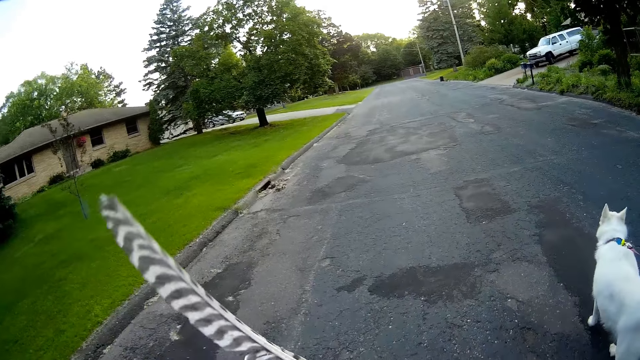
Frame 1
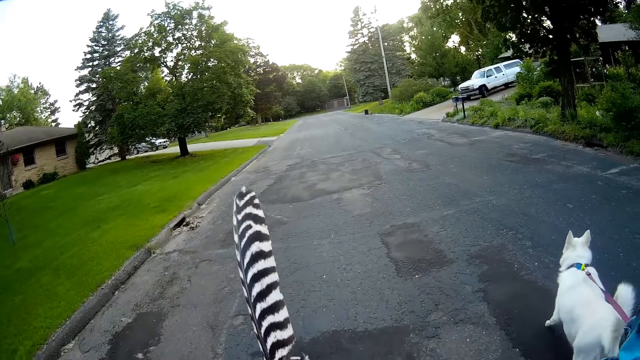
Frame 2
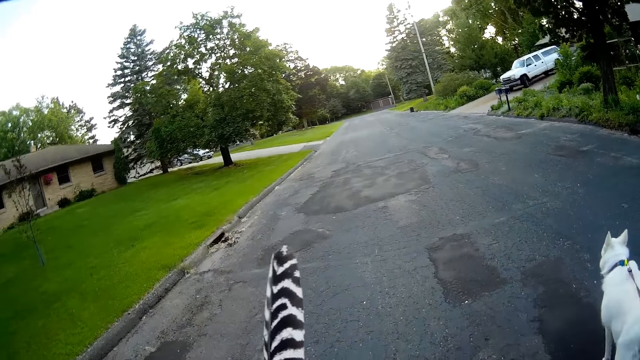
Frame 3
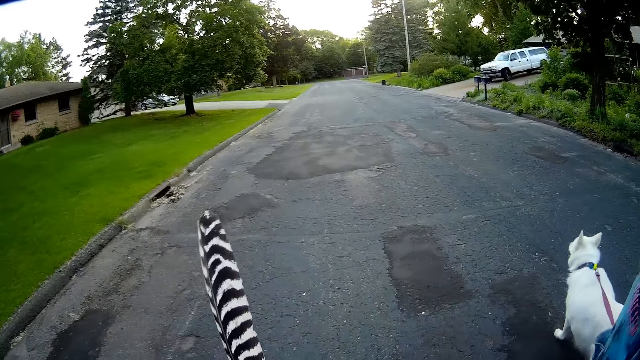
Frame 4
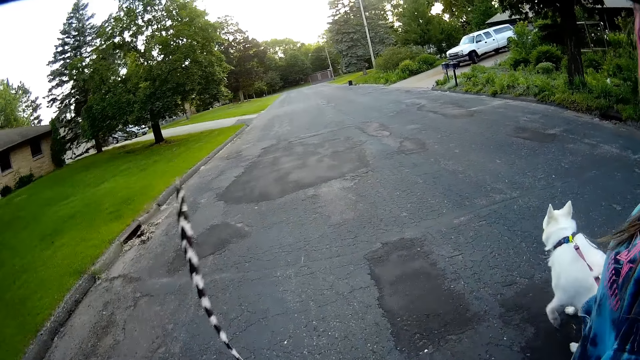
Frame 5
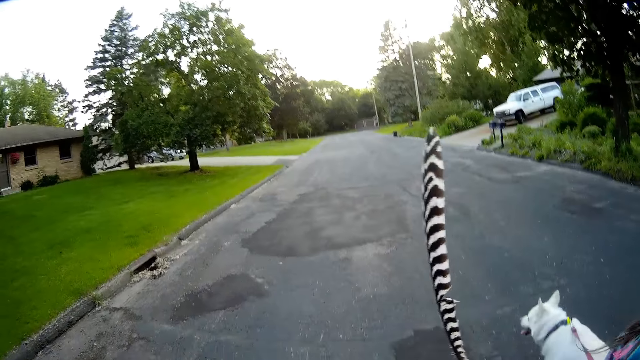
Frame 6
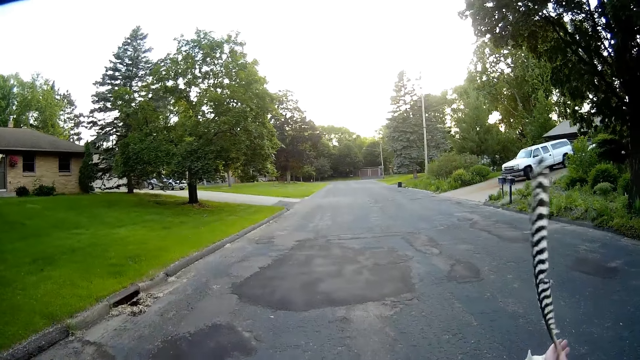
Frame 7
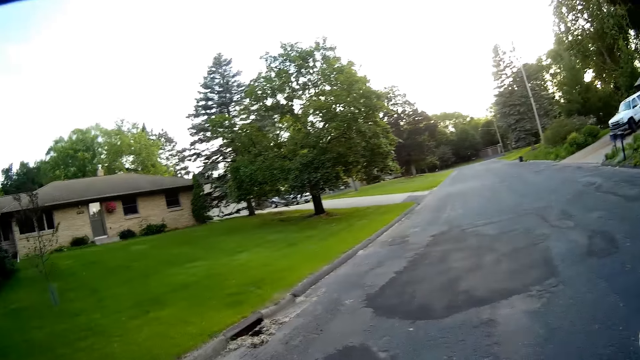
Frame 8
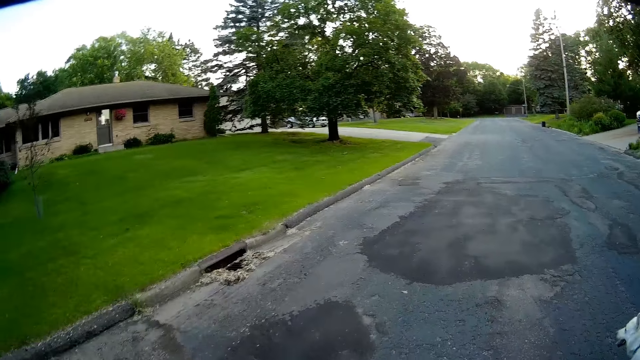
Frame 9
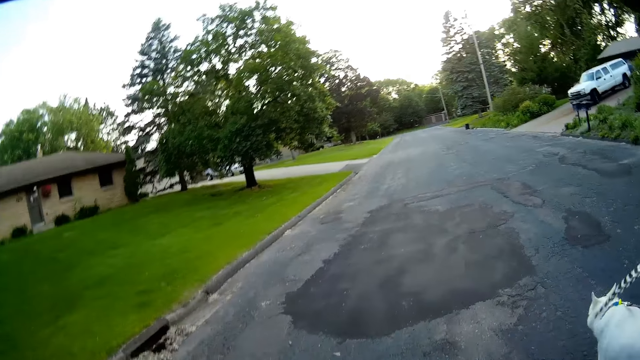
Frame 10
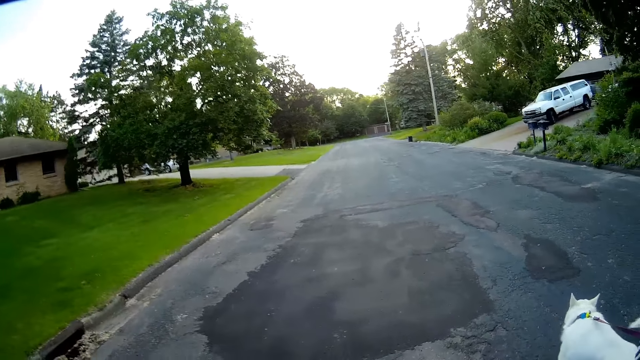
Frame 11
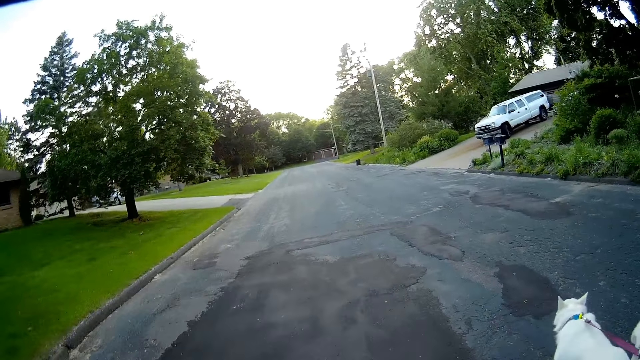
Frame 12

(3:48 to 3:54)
The camera wearer walks along a person.

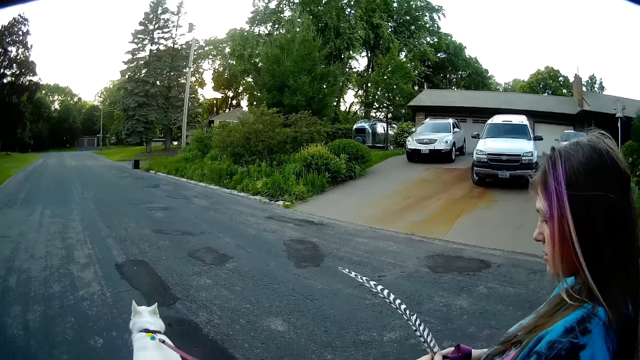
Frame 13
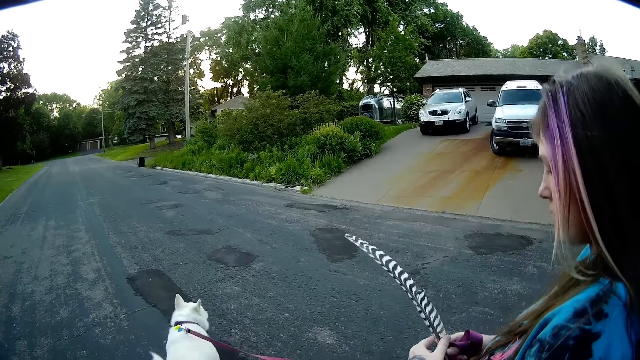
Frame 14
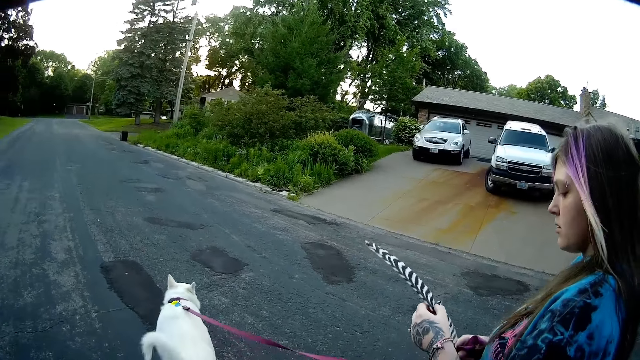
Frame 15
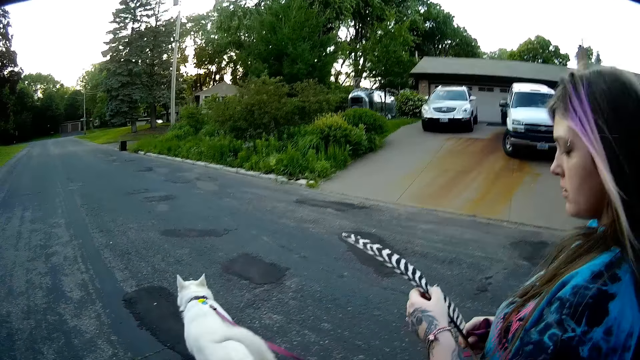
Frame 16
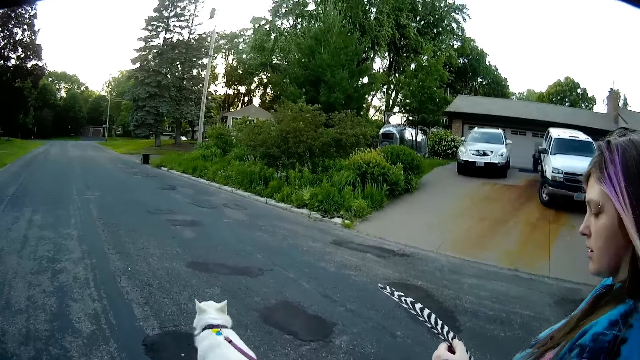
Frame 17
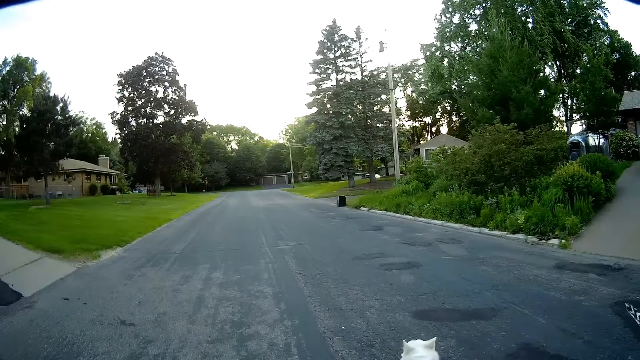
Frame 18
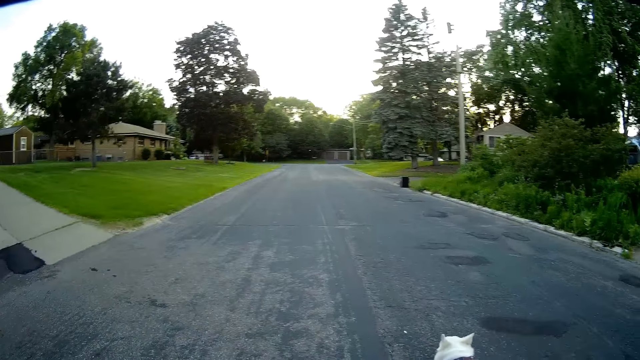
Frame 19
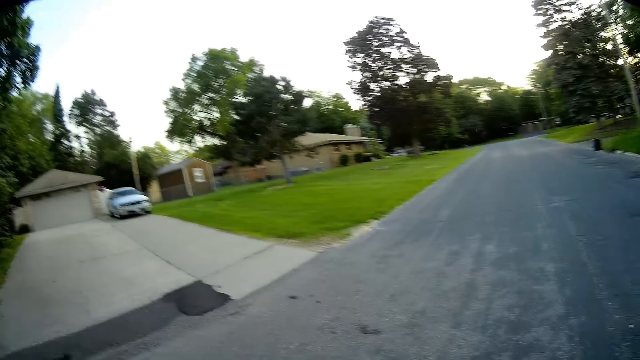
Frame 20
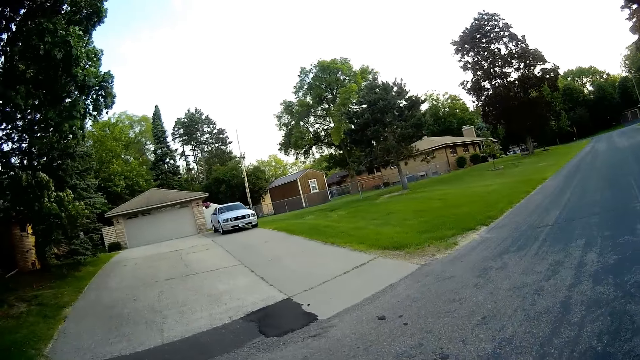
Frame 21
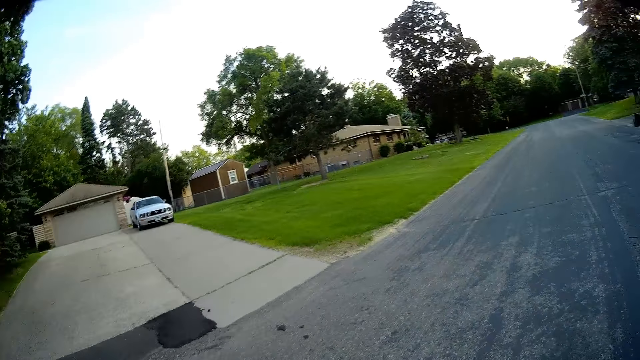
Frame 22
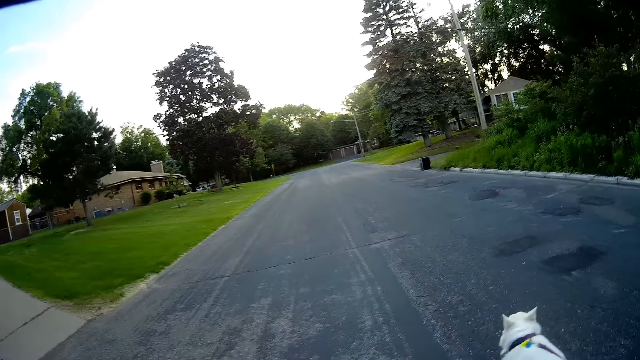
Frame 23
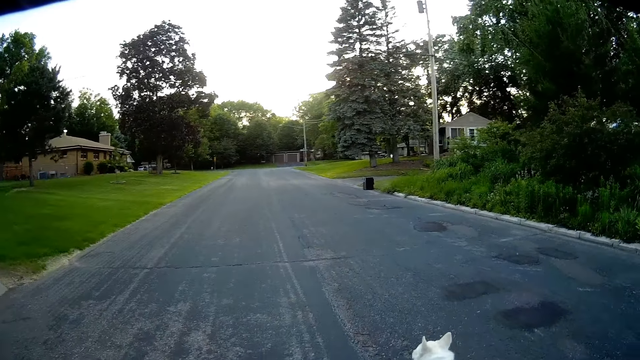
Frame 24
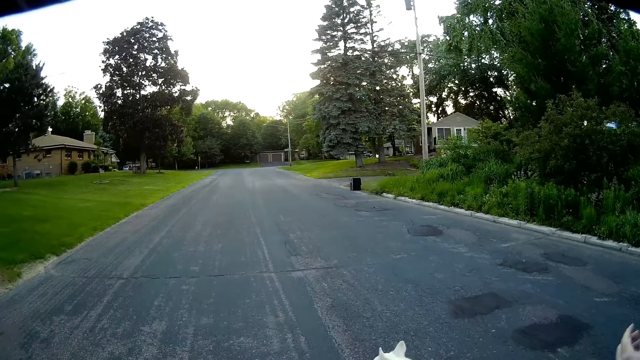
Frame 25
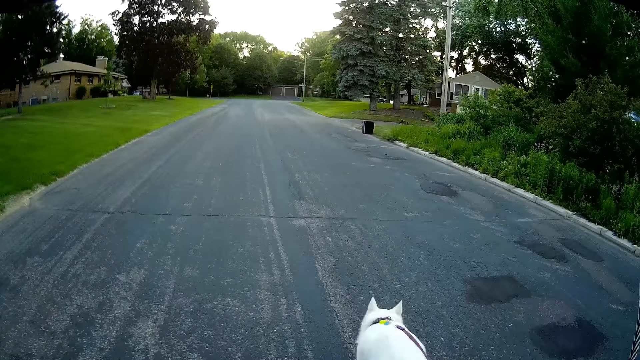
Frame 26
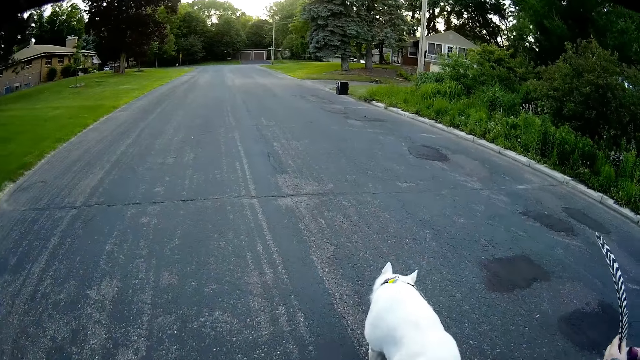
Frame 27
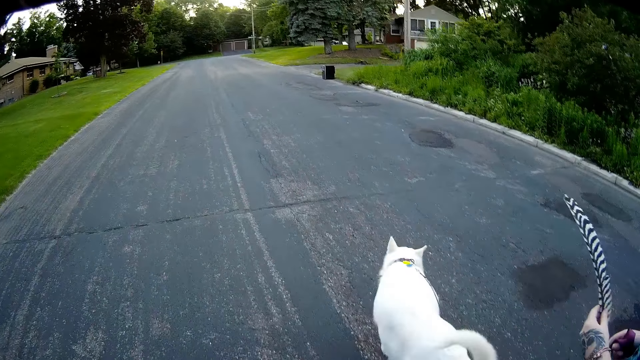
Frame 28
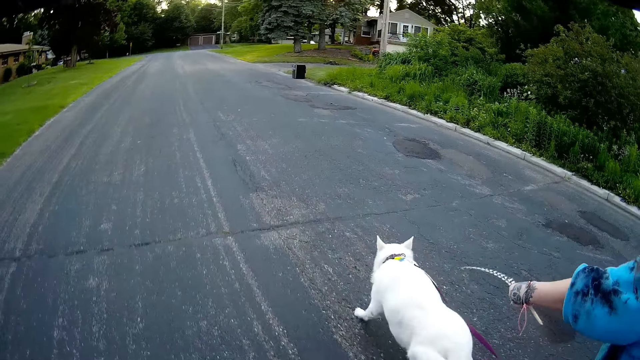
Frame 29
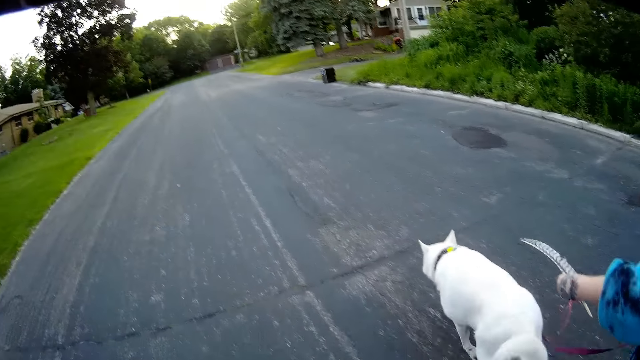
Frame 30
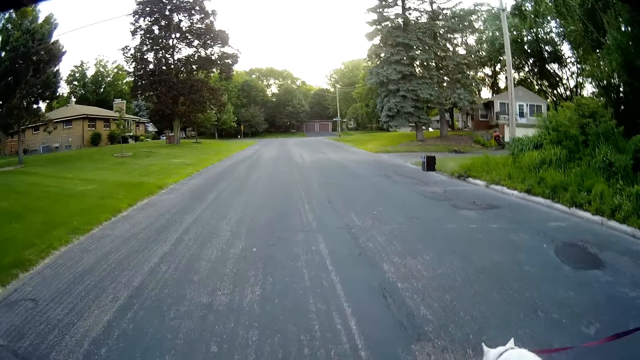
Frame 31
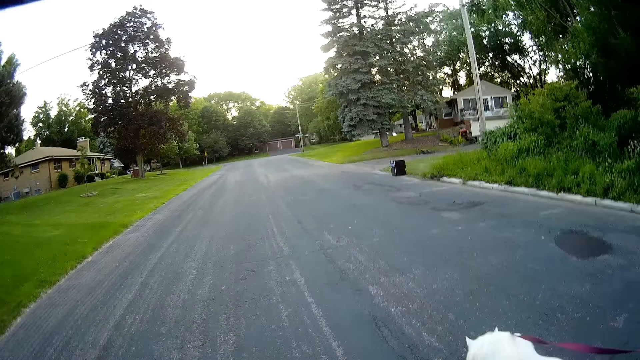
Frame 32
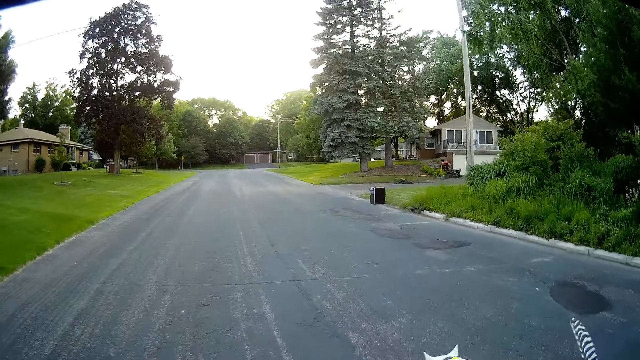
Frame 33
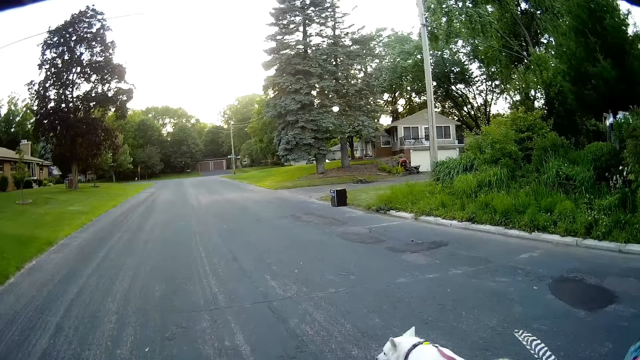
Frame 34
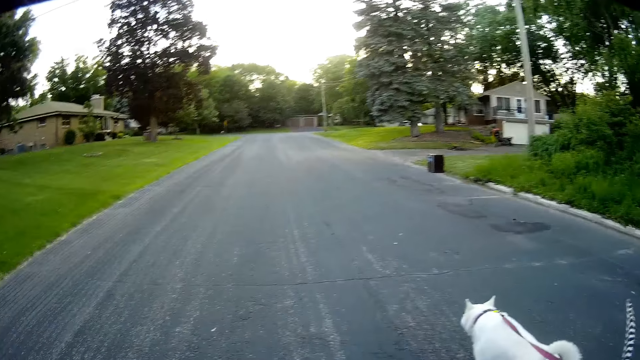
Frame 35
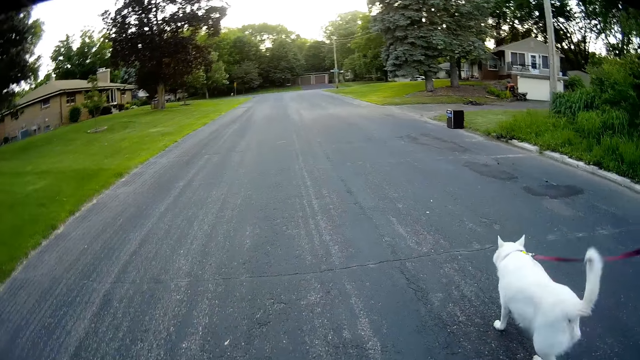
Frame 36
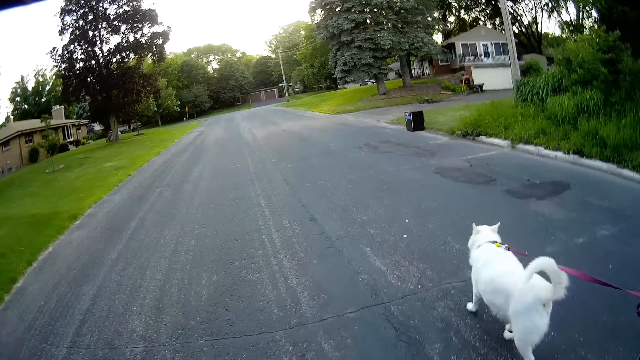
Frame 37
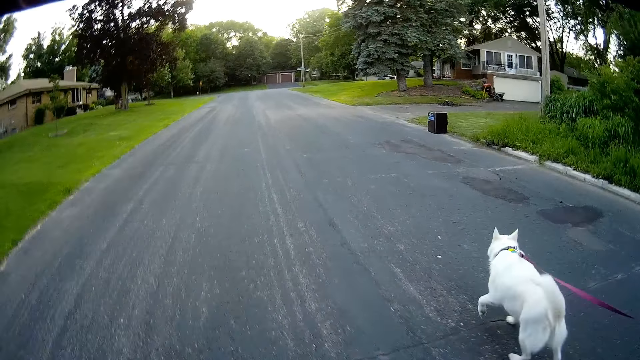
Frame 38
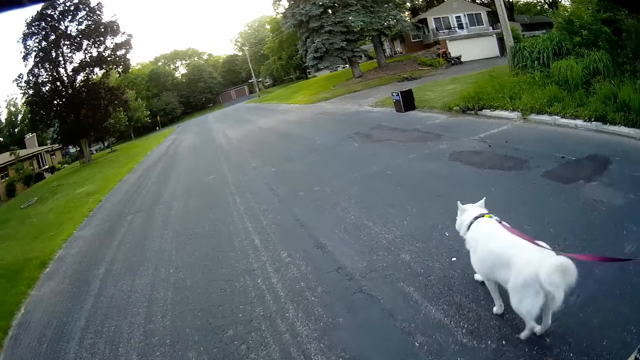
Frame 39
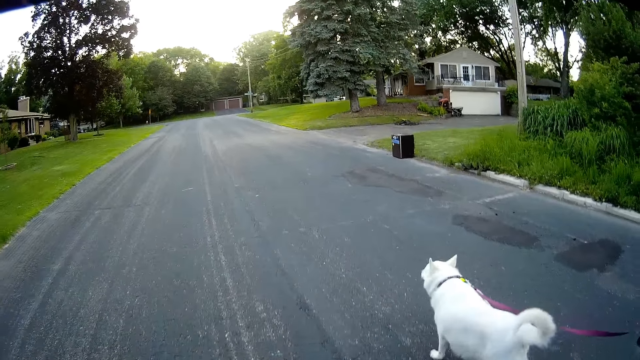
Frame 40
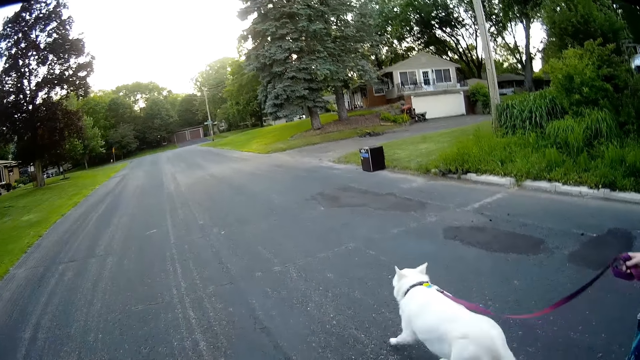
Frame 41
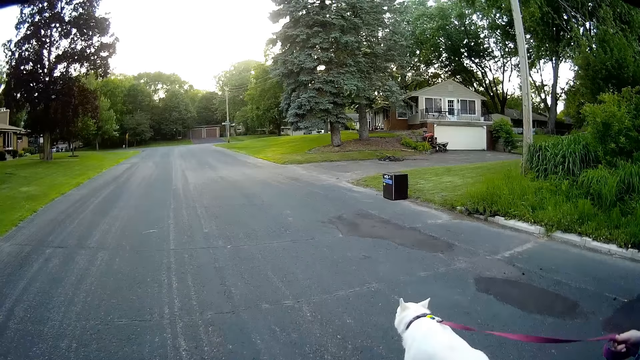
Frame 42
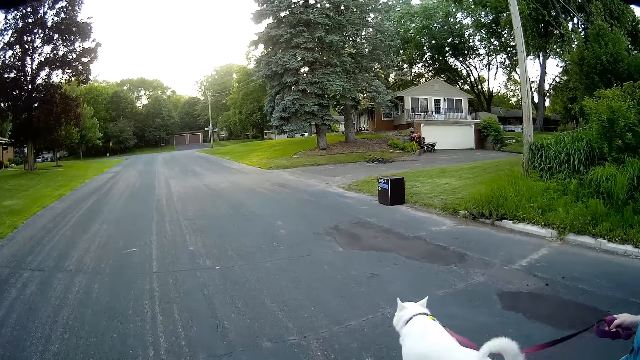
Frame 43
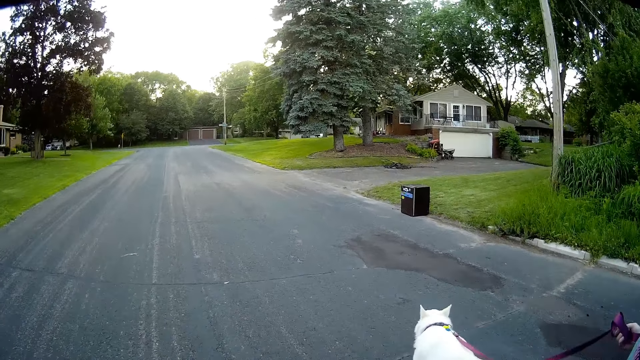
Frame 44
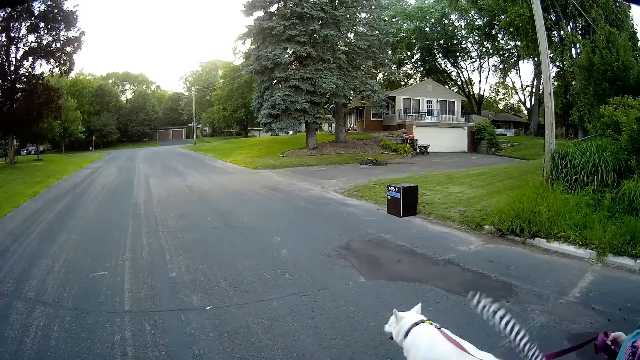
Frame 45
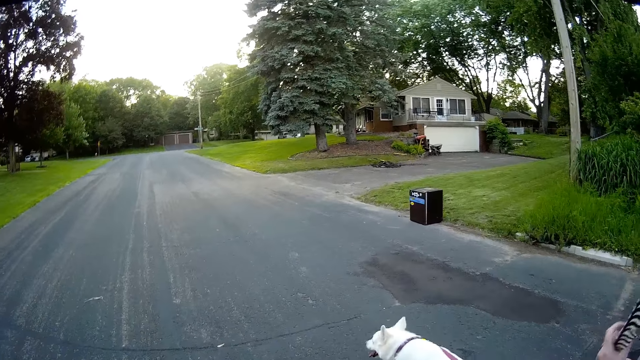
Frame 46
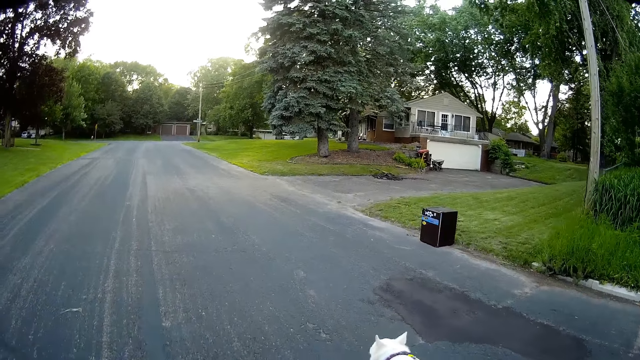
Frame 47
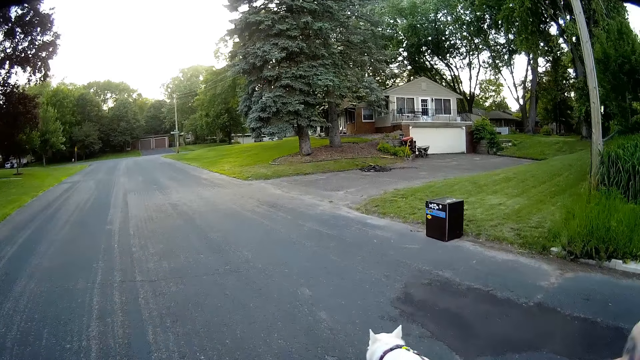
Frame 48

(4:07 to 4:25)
A lady touches the feather. The camera wearer looks towards the driveway. They walk on the road. The lady stretches her hand, pulls away her hand, and walks the dog.
